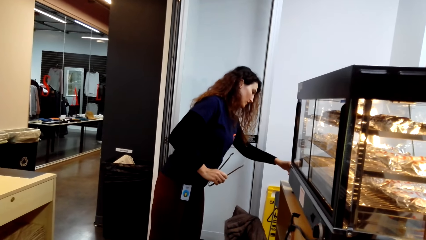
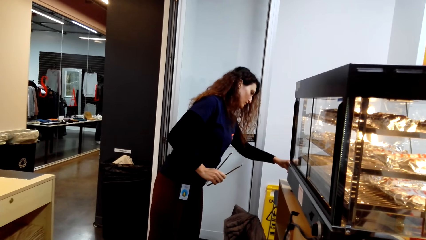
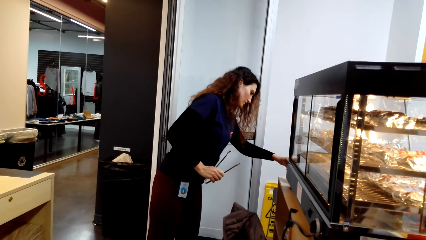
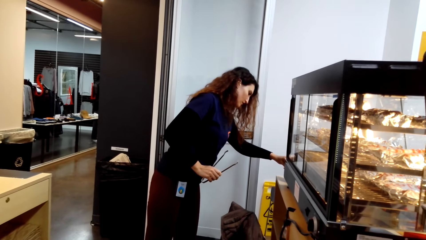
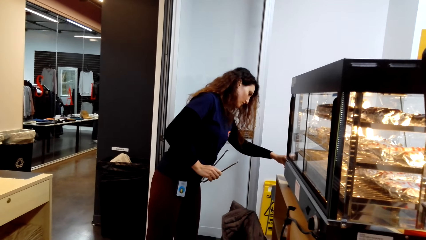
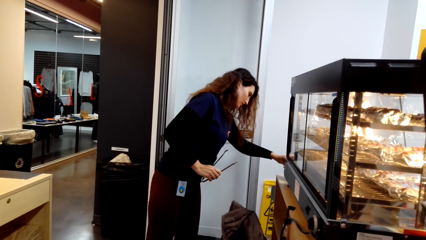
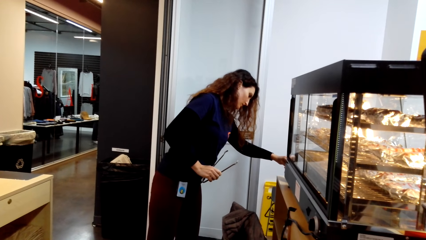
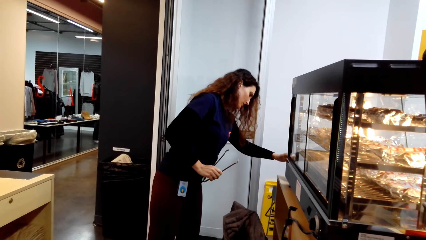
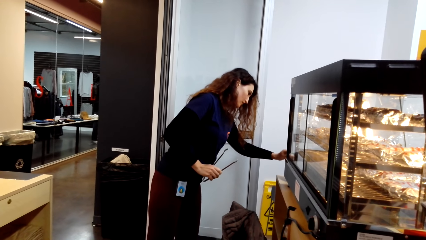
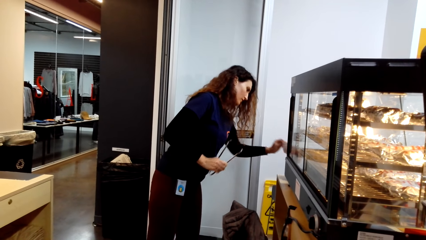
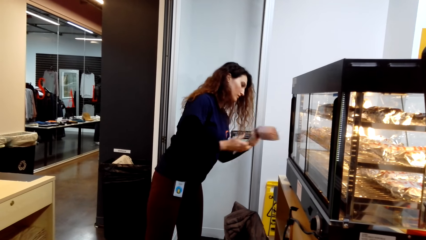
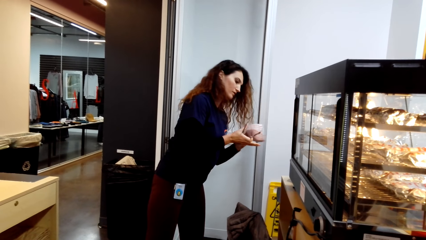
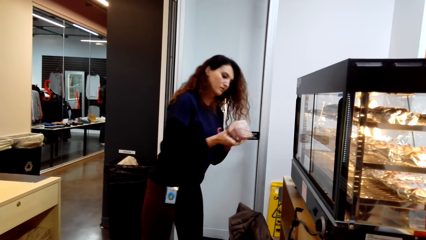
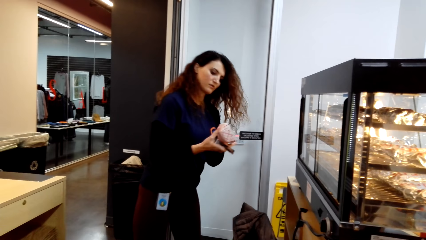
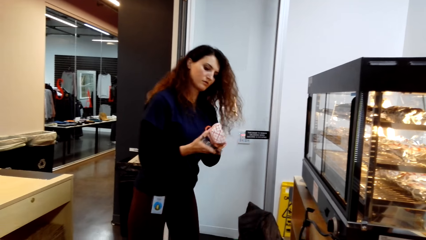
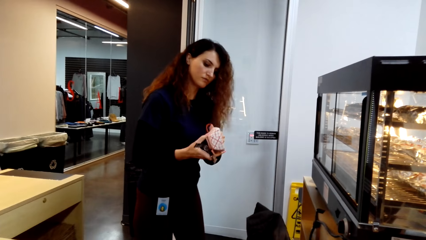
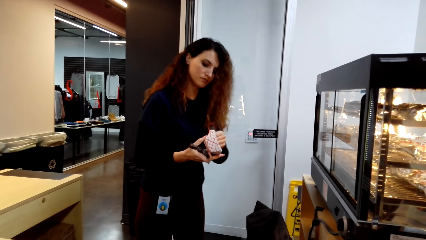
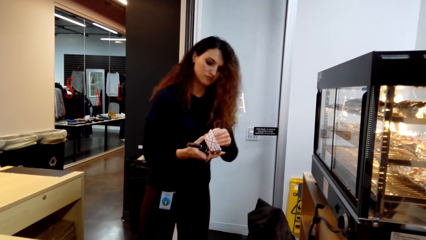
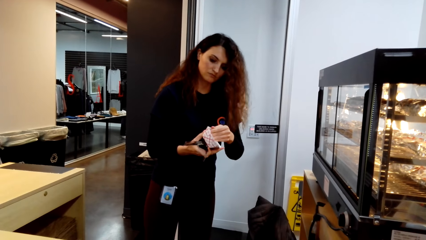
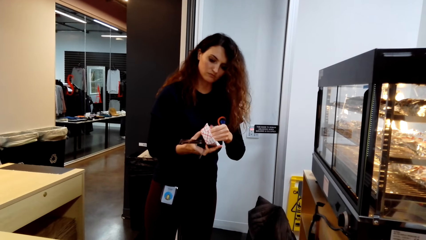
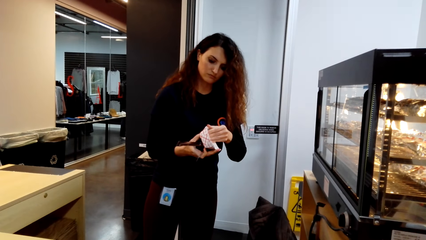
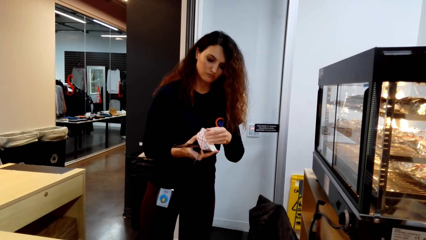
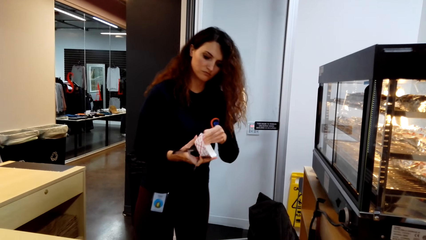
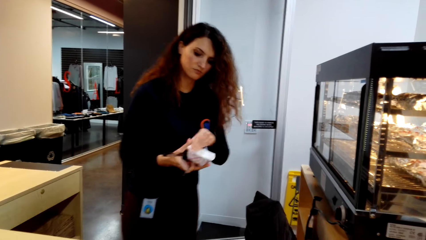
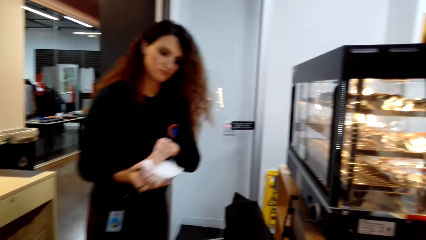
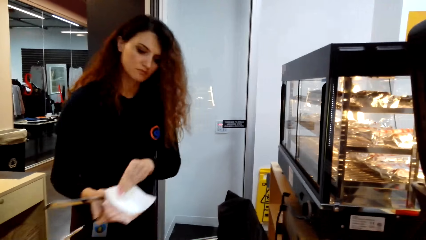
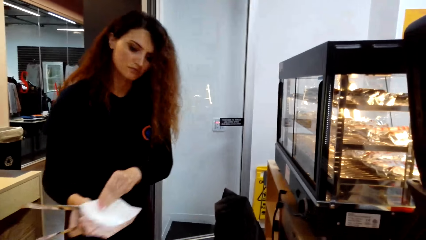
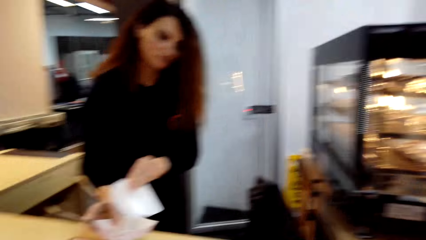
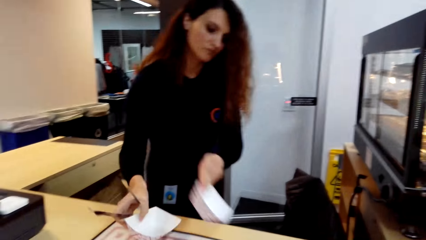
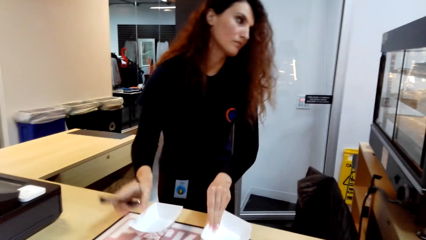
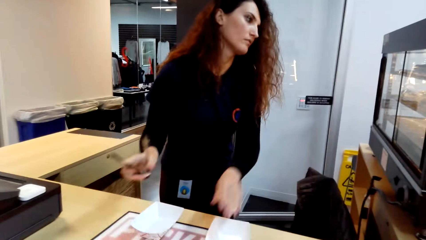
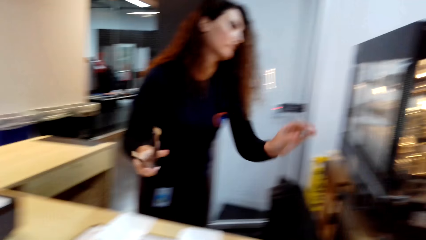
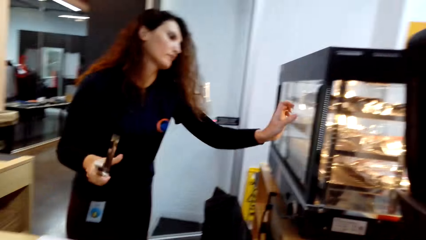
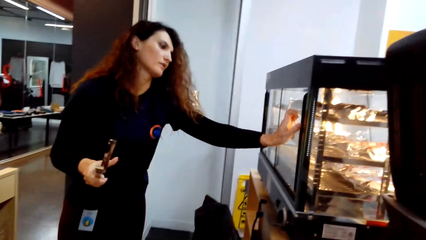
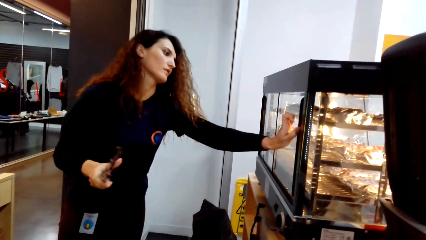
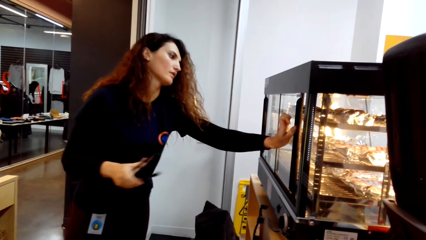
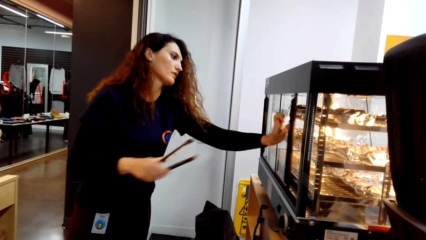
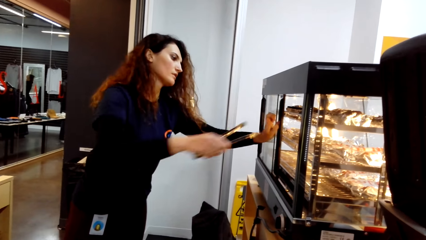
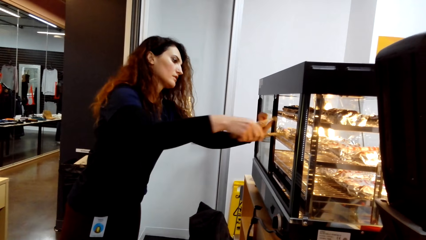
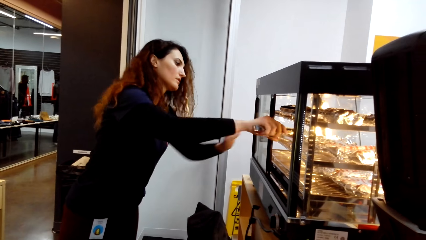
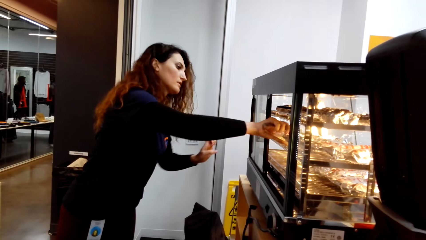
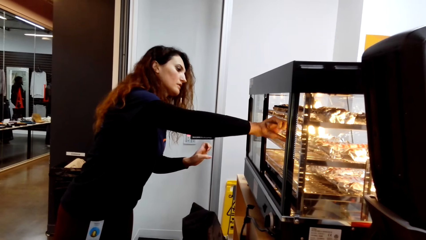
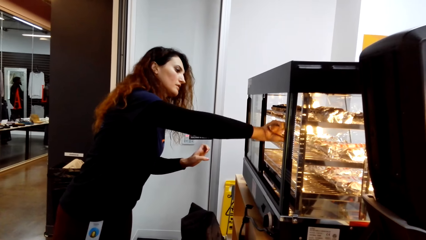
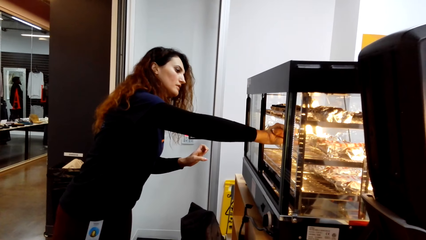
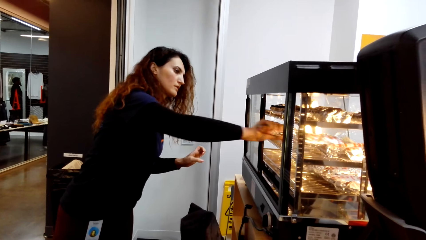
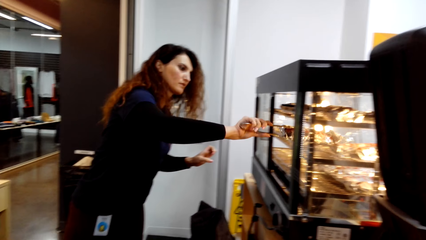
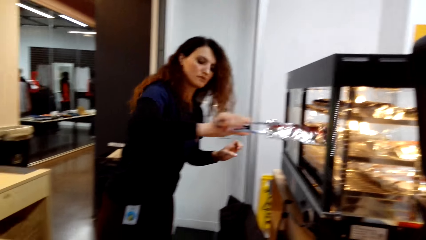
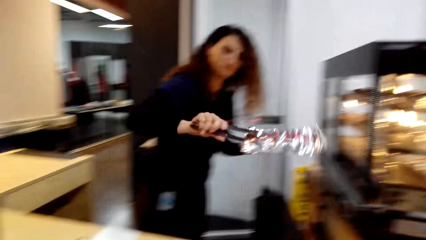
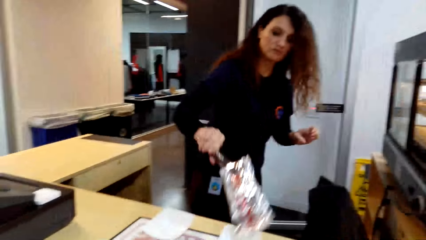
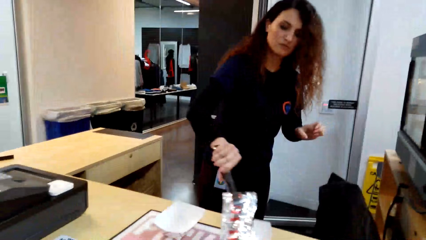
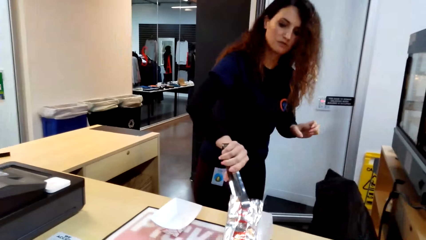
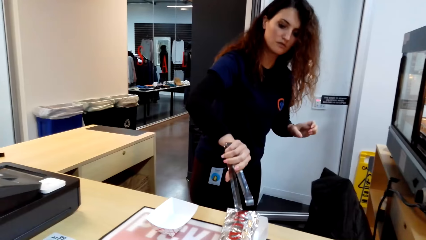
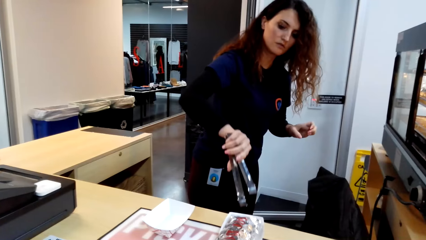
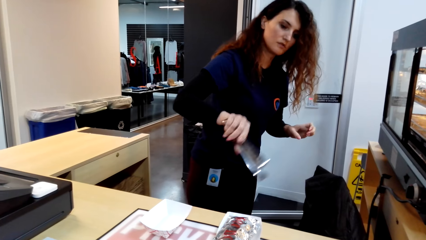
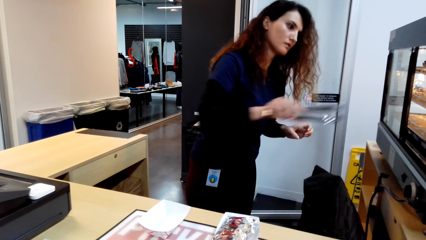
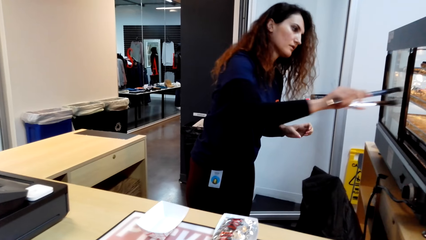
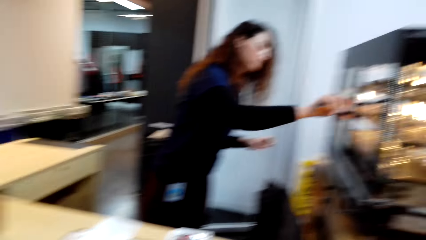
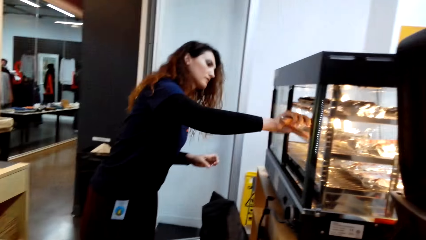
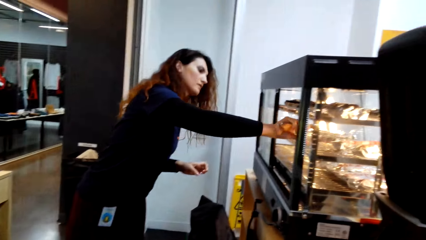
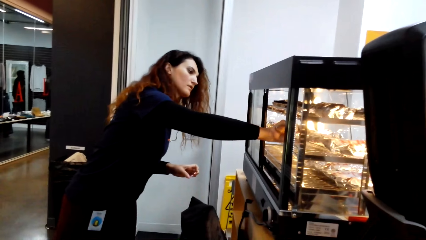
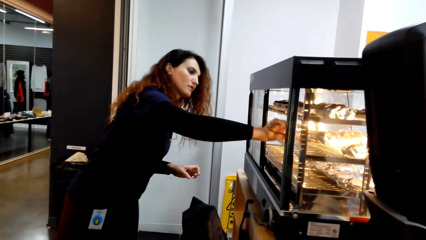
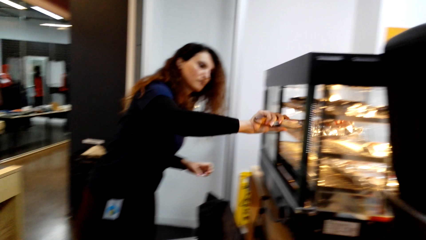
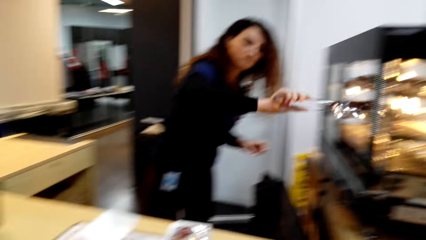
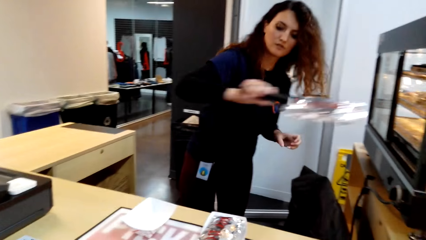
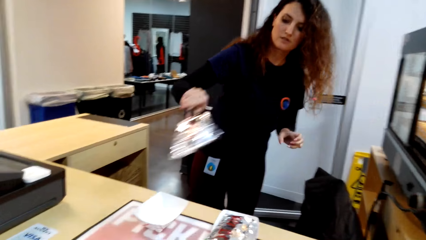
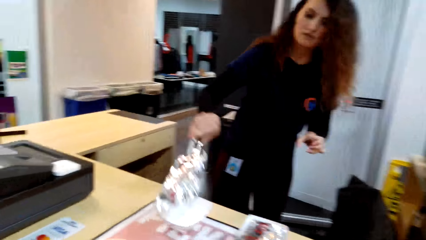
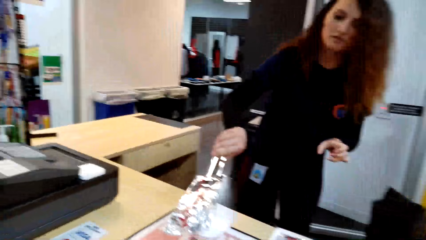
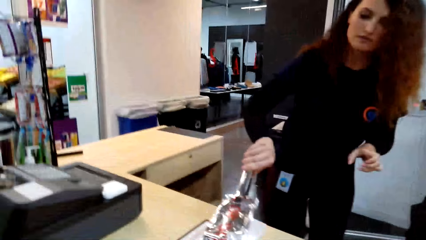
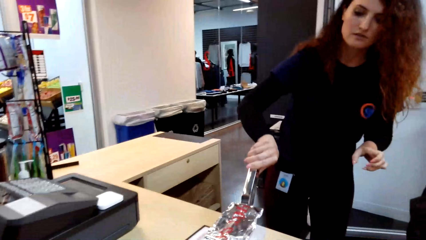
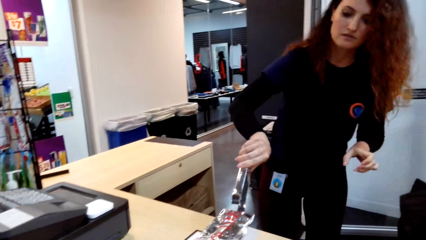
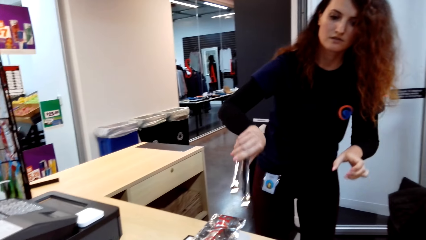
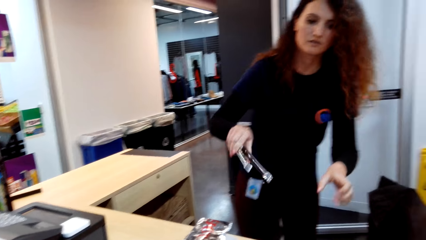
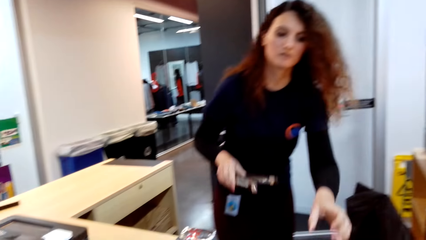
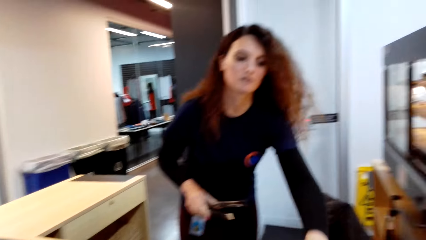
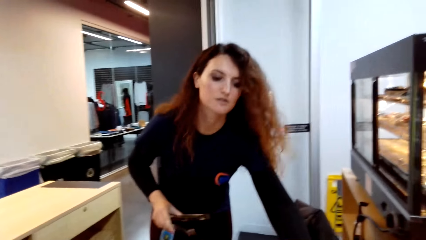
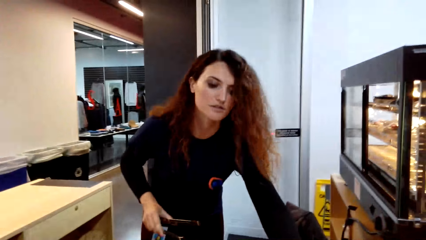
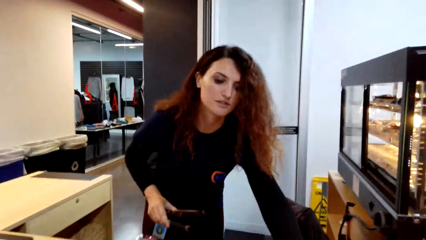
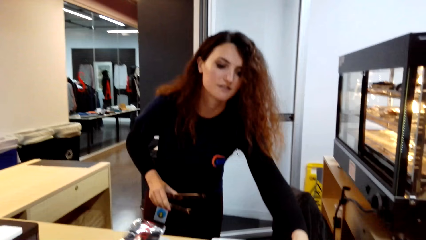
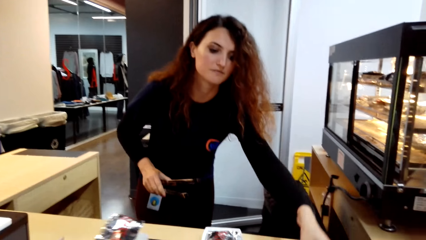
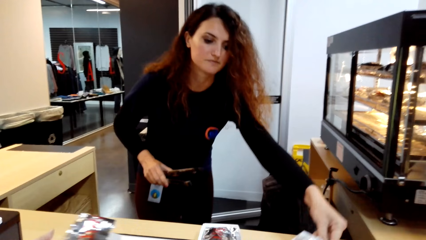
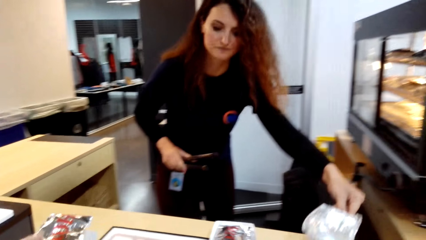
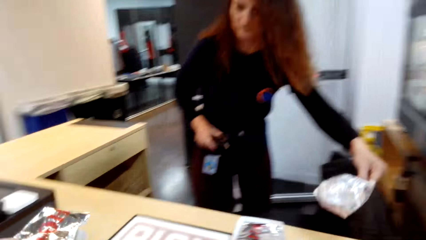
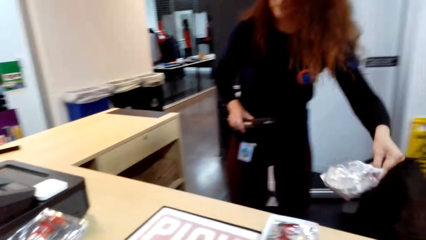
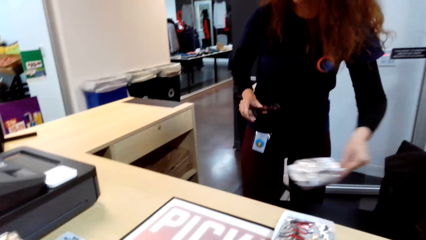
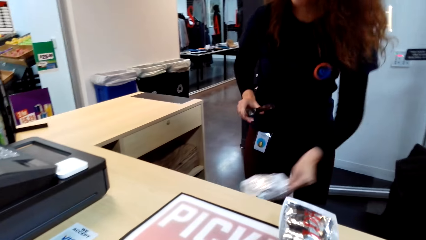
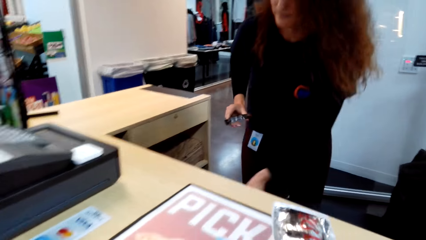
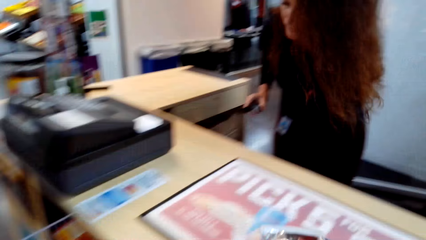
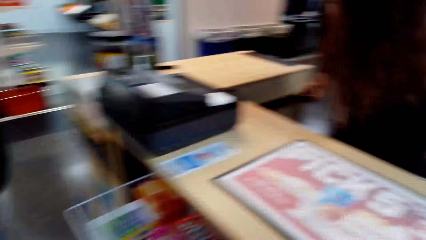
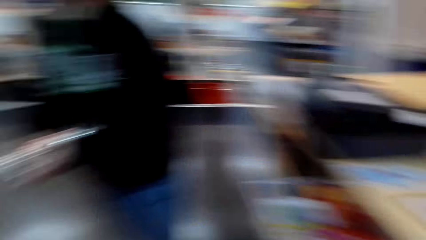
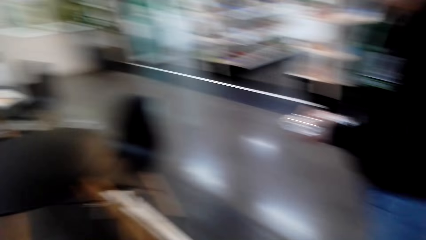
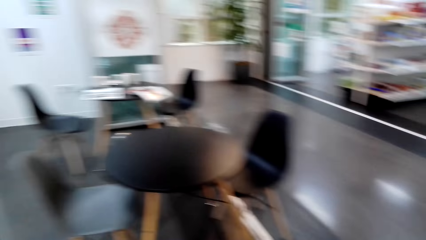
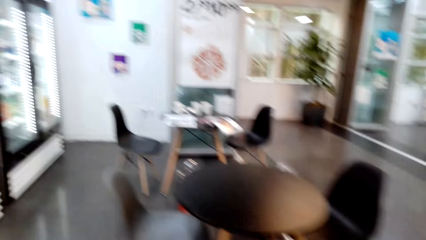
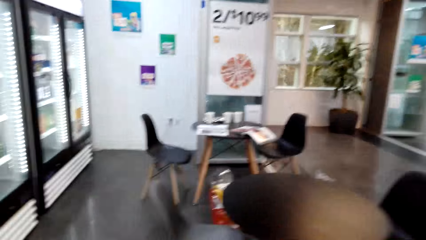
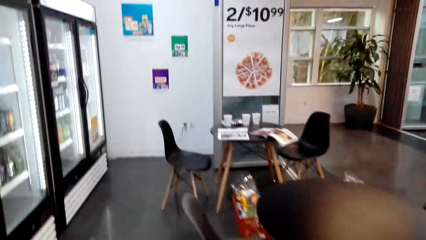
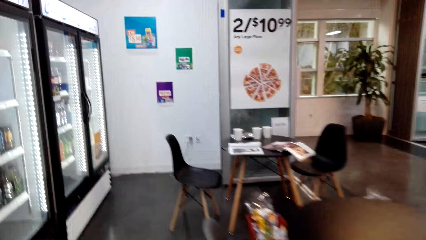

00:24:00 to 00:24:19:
A woman serves the camera wearer and another woman. The first woman separates the dishes, puts the dishes on the counter, opens the oven, picks up a sandwich in the oven, and puts the sandwich on the dish. The first woman picks up a sandwich in the oven and puts the sandwich on the dish. The first woman picks up a sandwich on the counter. The other woman picks up a package. The first woman puts the sandwich under the counter. The camera wearer picks up the package and walks to the table in a supermarket.
